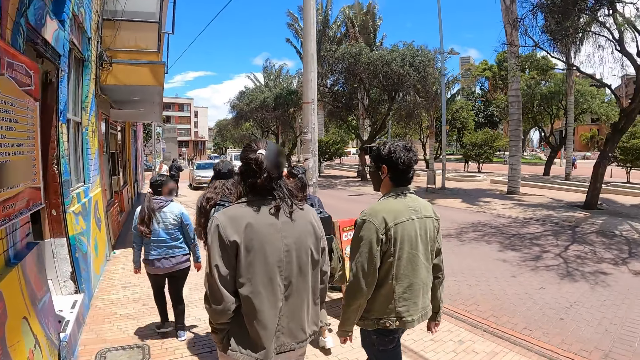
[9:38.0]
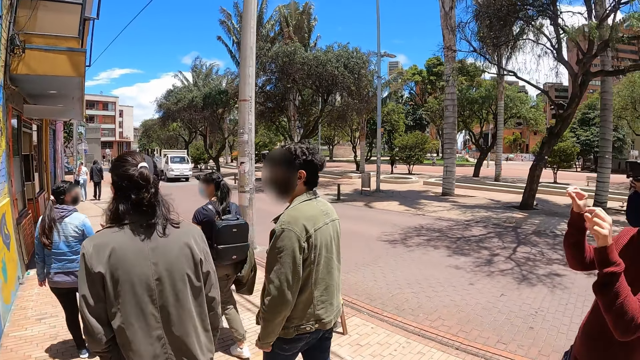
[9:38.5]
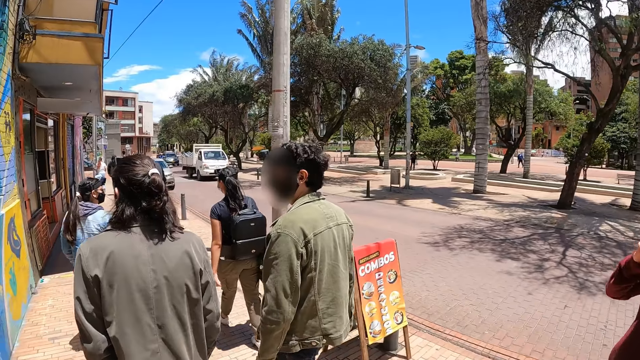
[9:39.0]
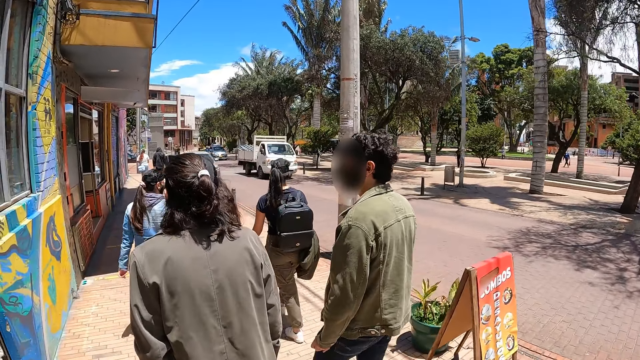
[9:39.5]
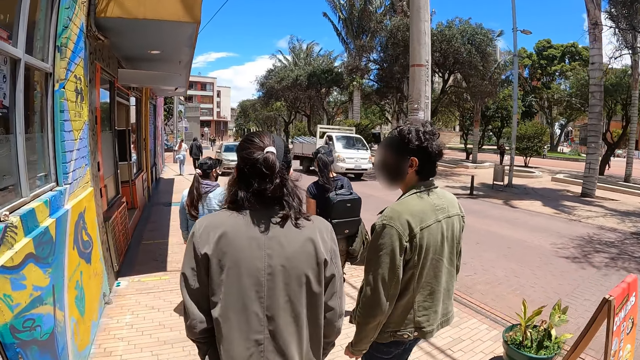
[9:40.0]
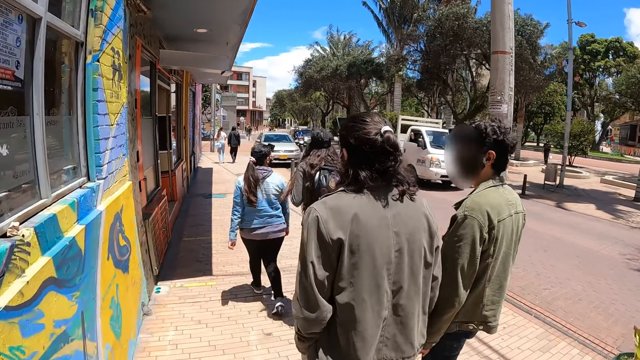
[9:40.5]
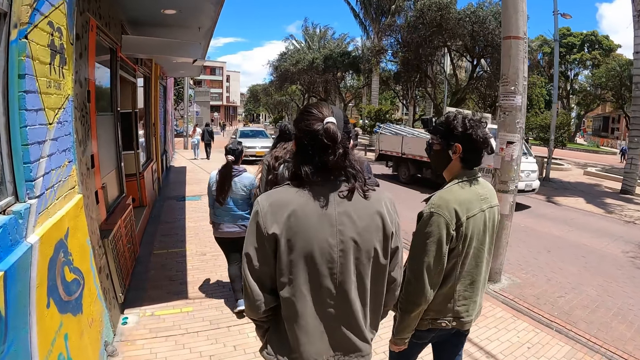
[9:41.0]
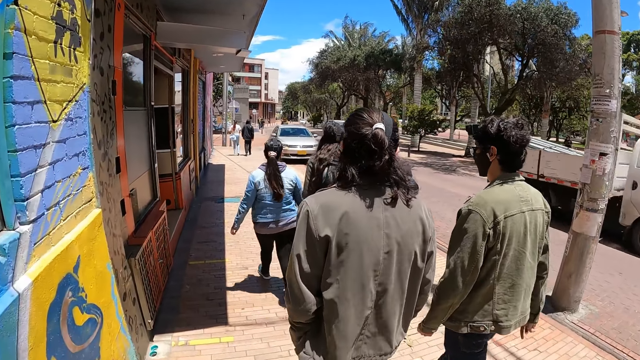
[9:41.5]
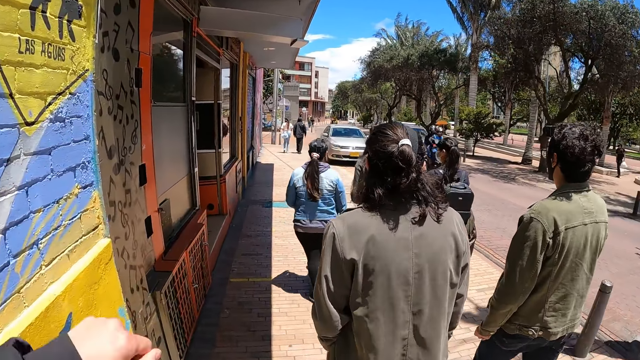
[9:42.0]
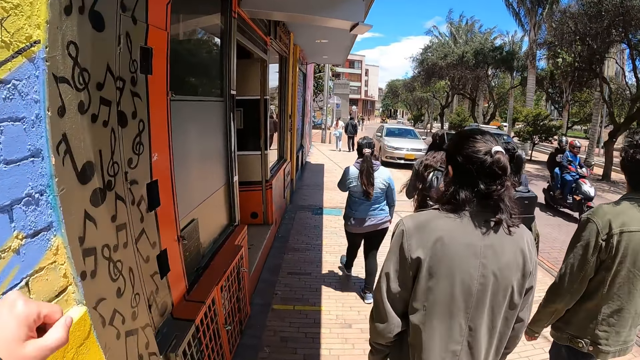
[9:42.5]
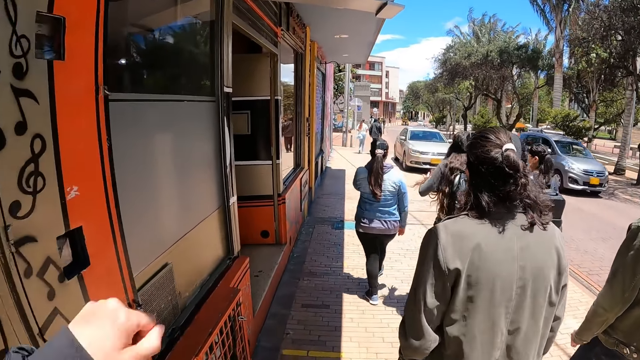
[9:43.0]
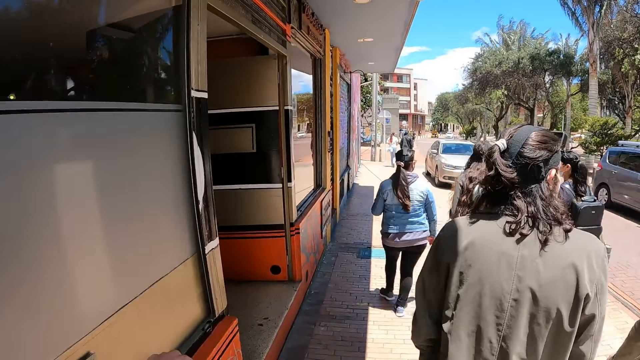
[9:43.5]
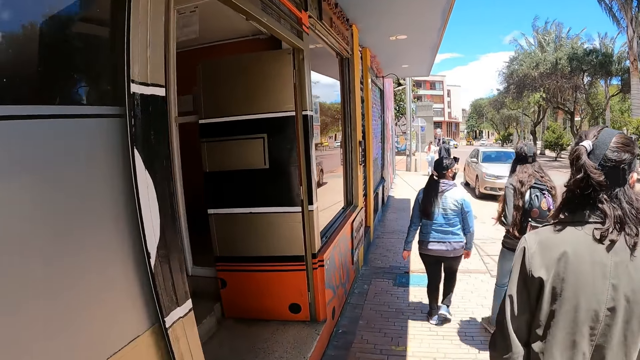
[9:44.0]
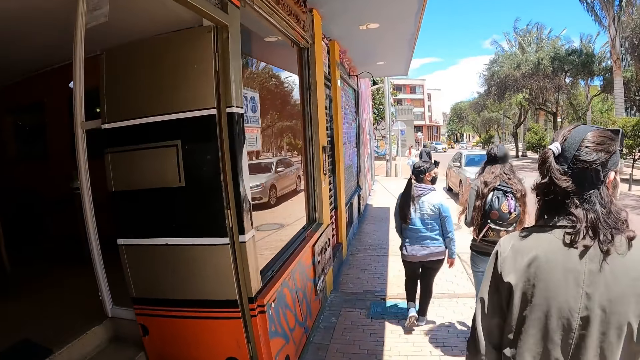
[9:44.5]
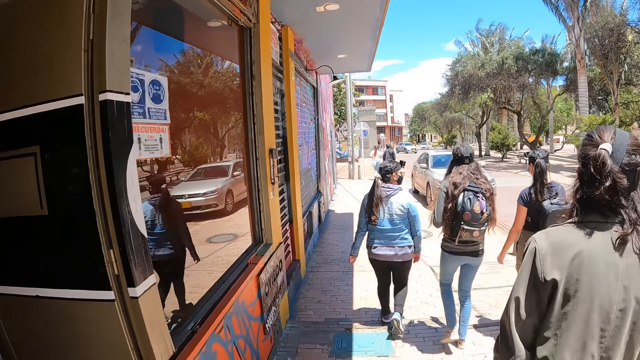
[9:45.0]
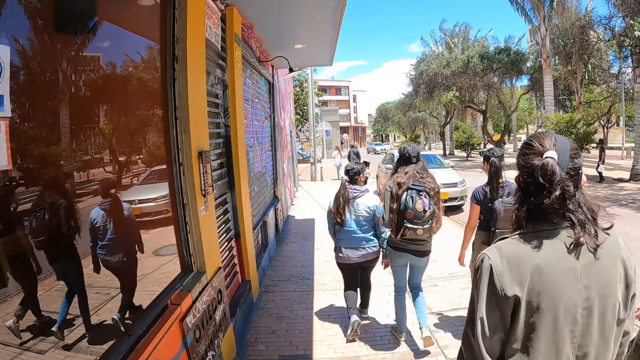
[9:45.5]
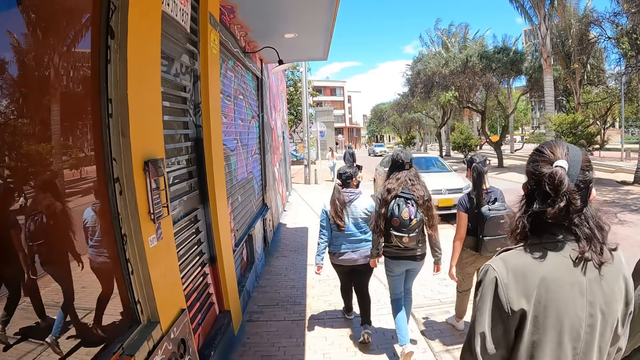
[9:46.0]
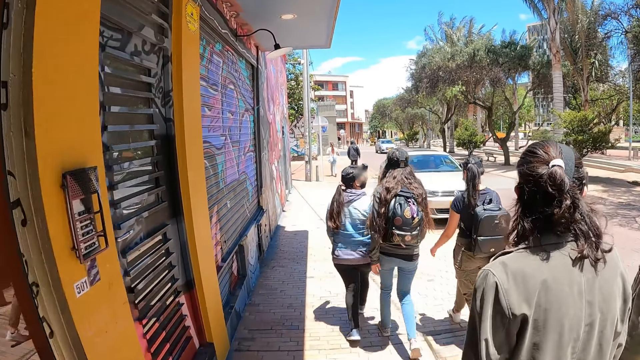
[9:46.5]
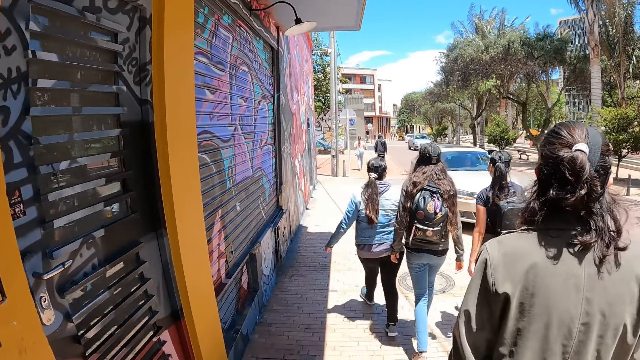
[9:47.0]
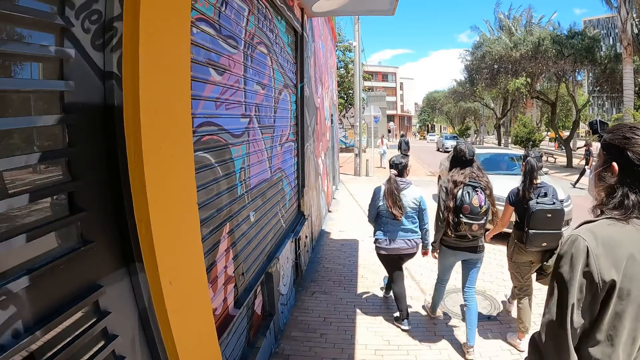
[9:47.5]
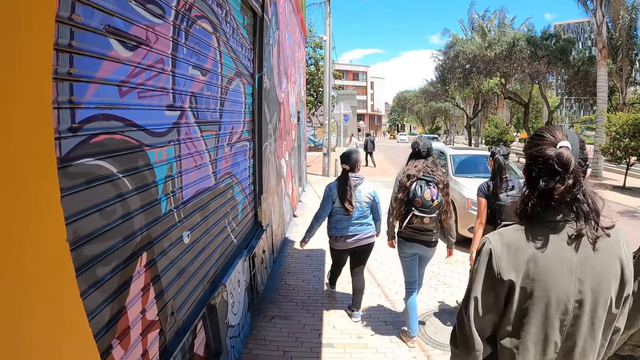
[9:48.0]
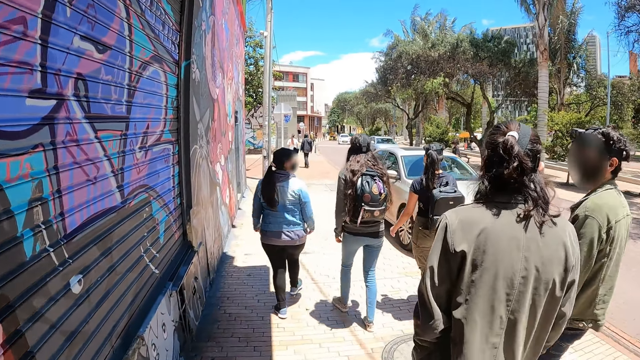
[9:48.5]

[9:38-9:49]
A man gestures his hands. The camera wearer walks along the path. He lifts his hand. He walks along the path.

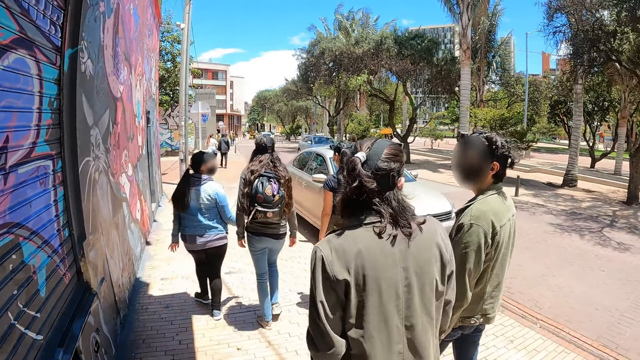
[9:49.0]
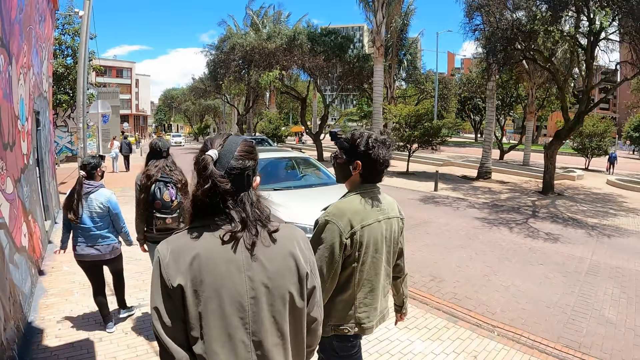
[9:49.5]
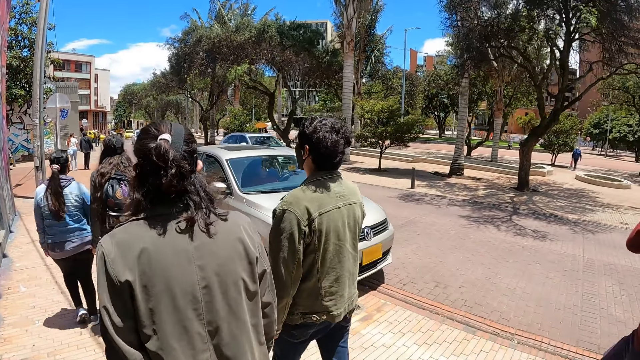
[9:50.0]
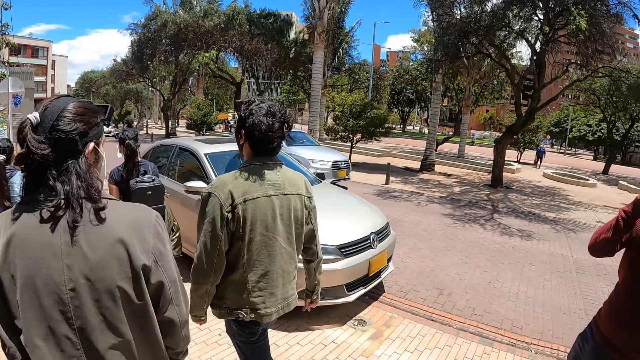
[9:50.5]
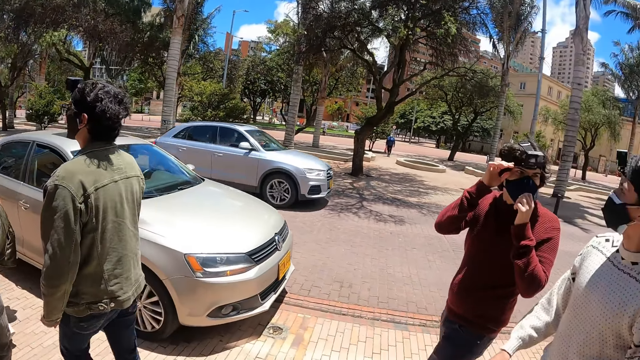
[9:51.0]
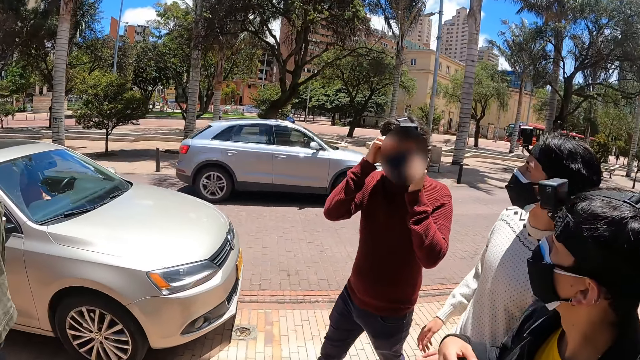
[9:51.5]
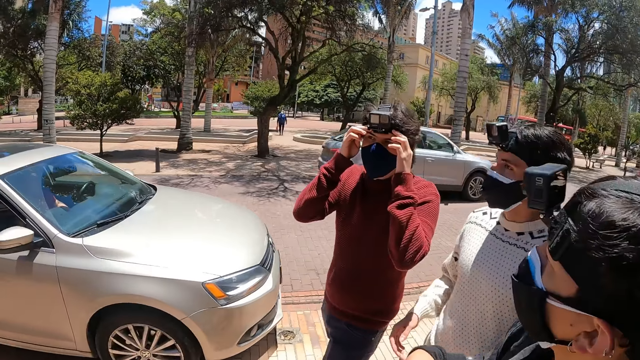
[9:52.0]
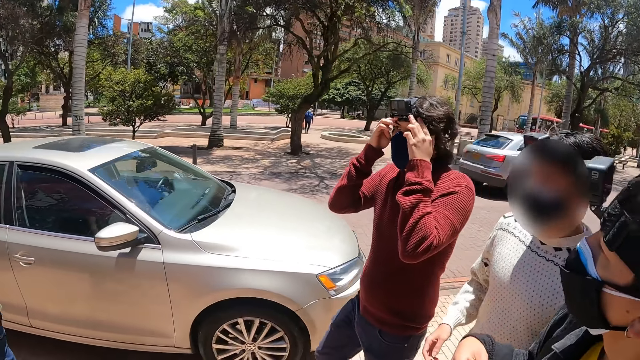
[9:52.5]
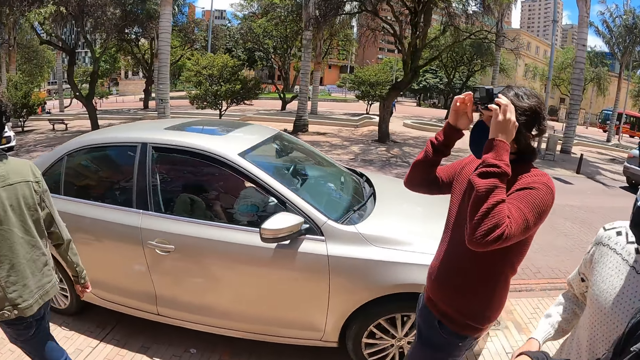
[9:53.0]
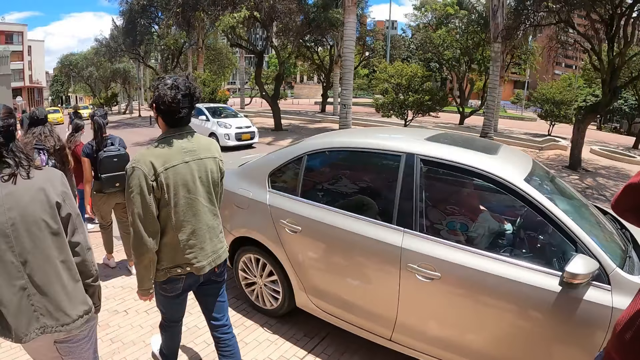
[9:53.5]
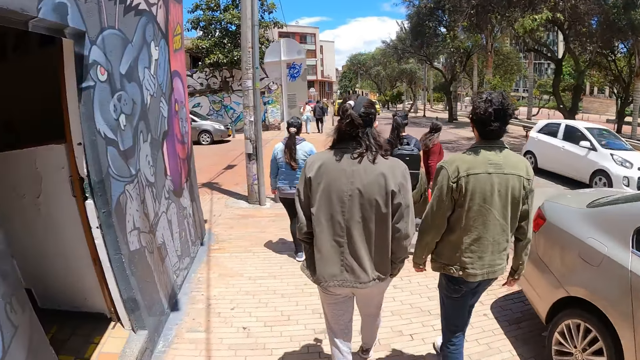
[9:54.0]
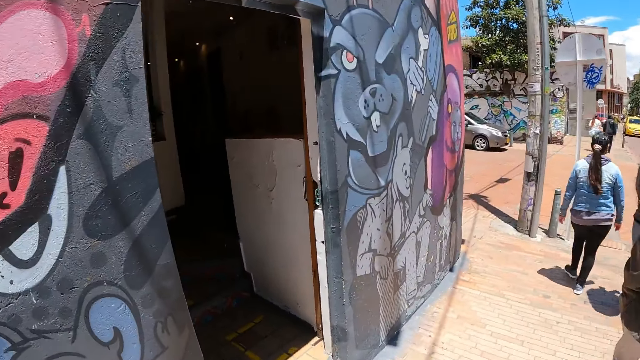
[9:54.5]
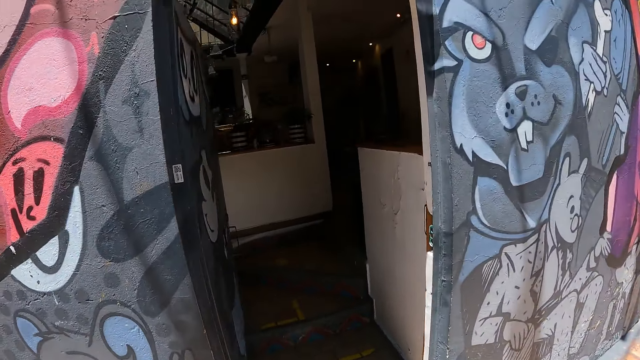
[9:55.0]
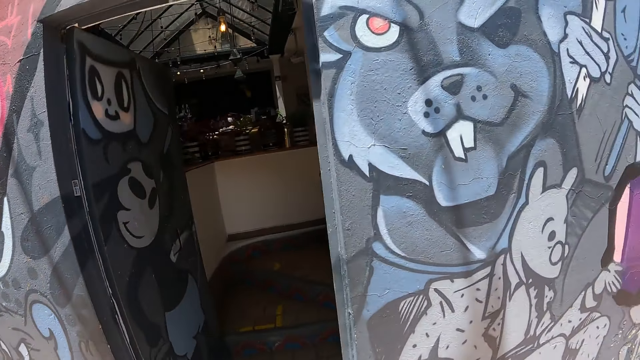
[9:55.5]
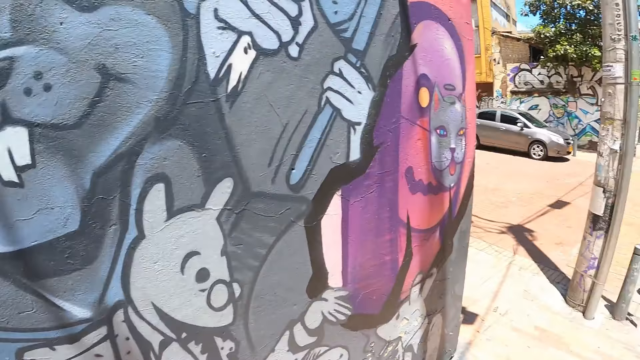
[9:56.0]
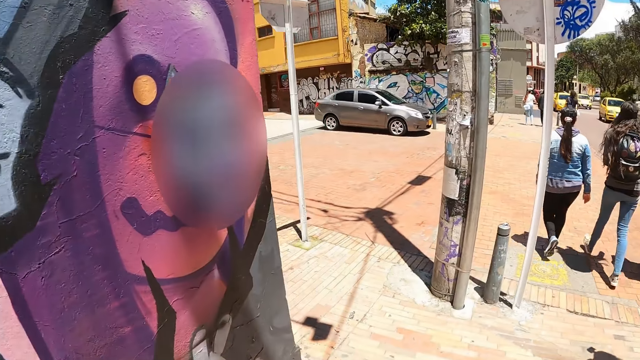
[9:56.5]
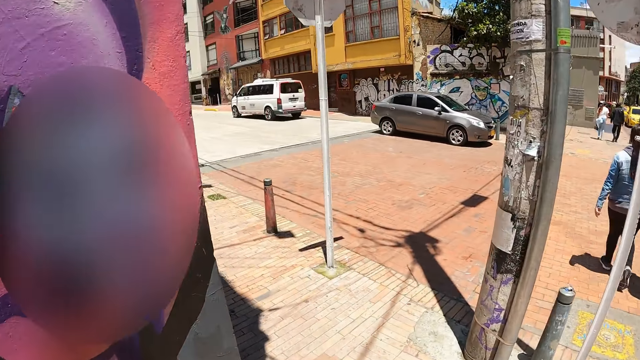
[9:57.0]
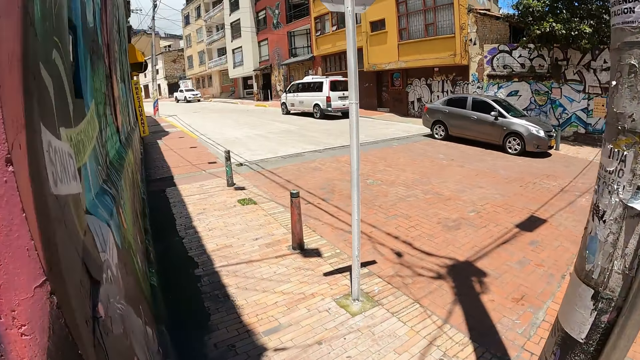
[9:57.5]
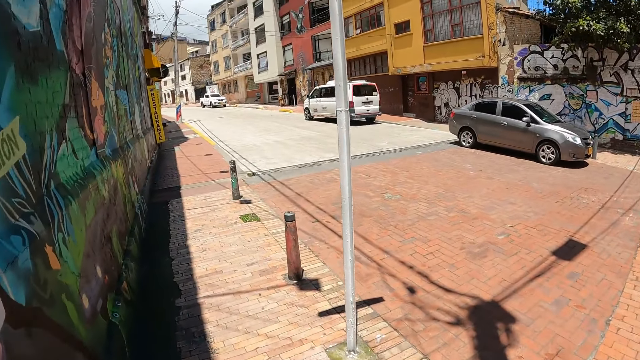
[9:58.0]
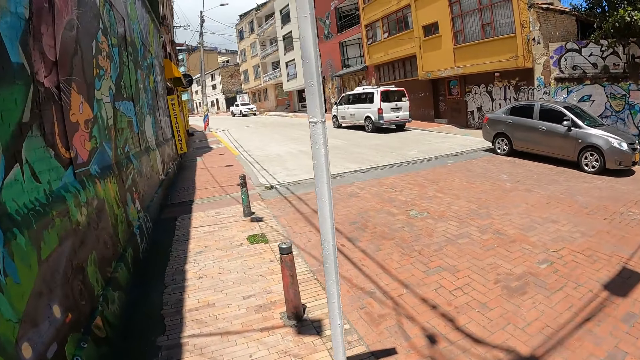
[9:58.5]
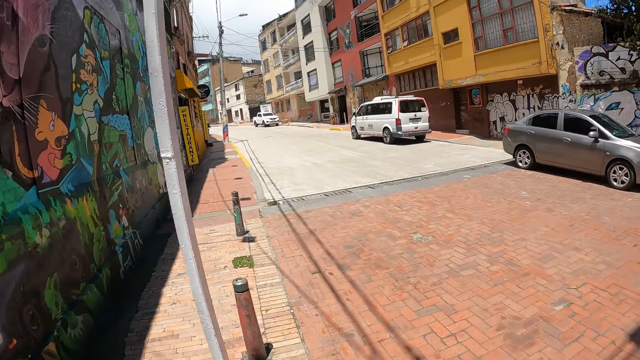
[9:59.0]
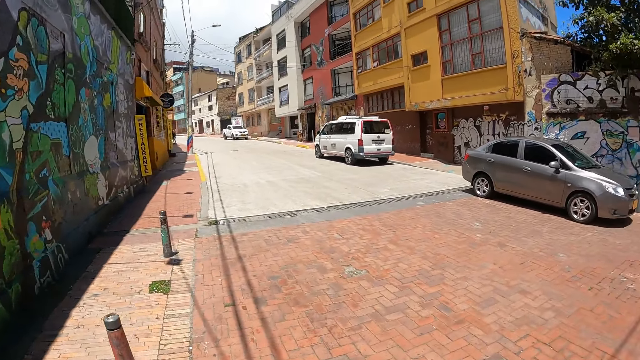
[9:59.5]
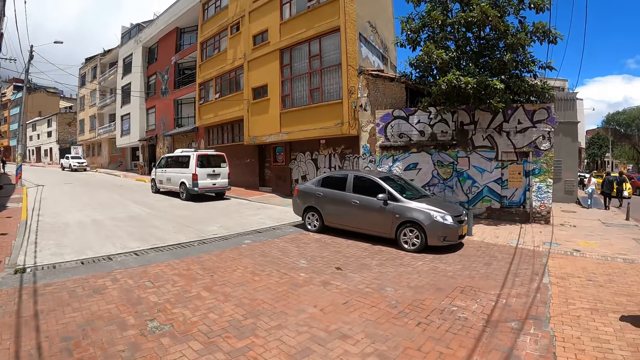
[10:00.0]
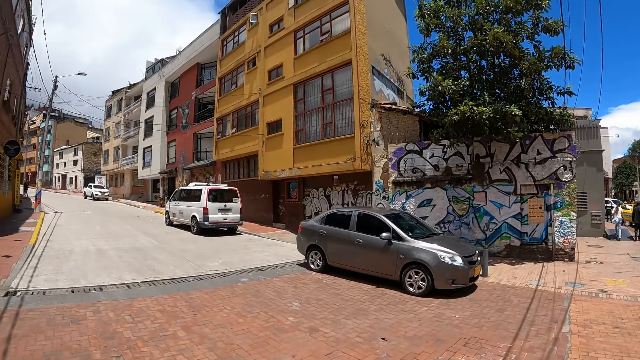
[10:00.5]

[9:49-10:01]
The camera wearer looks around the city. A man adjusts his camera. The camera wearer walks along the path.
